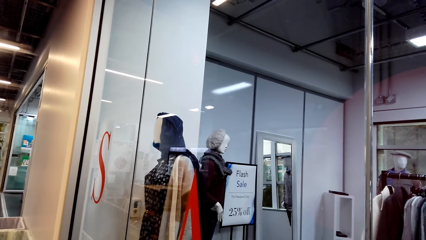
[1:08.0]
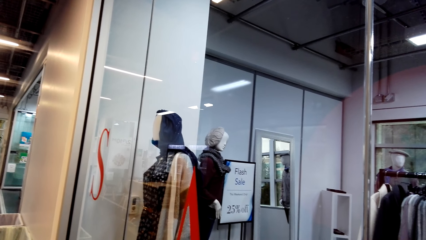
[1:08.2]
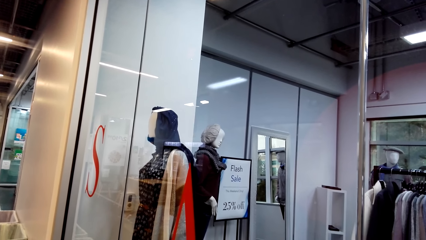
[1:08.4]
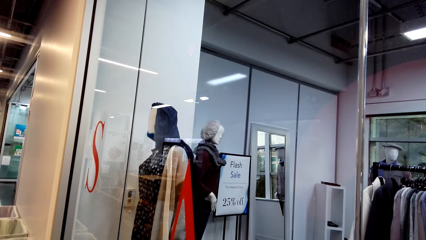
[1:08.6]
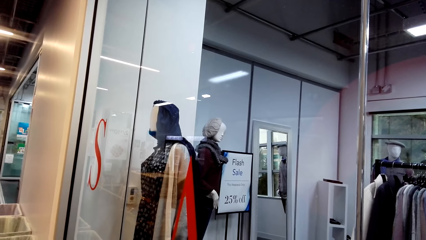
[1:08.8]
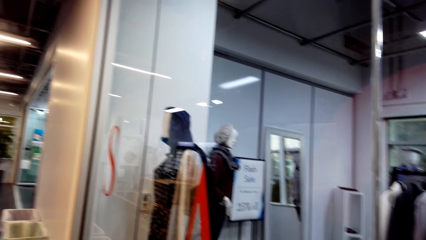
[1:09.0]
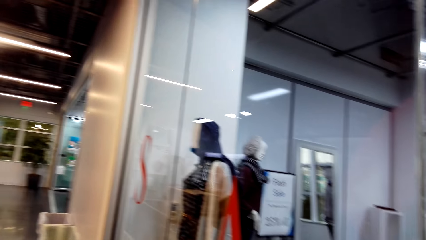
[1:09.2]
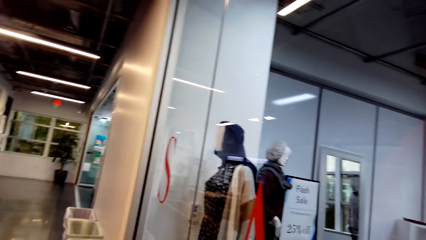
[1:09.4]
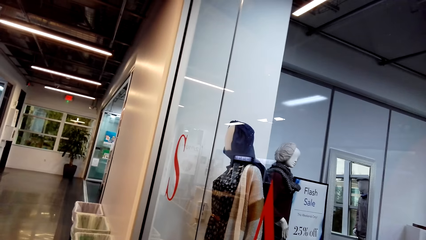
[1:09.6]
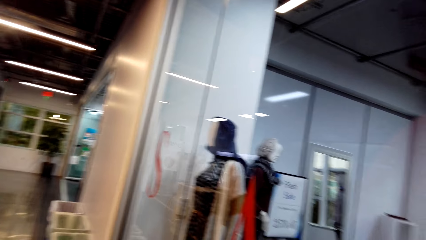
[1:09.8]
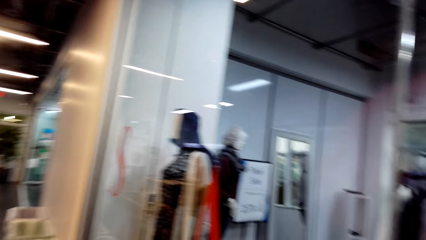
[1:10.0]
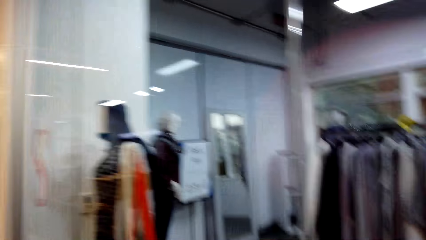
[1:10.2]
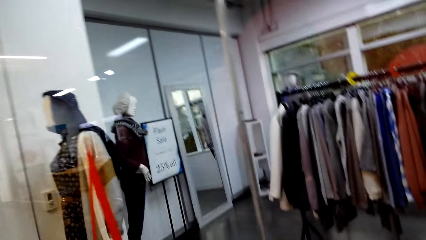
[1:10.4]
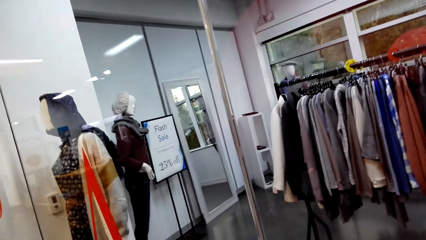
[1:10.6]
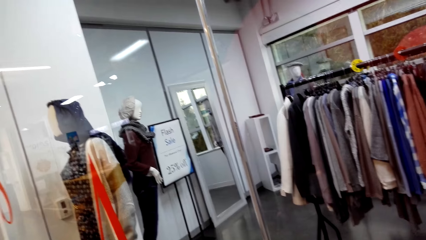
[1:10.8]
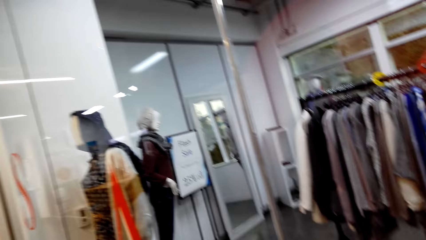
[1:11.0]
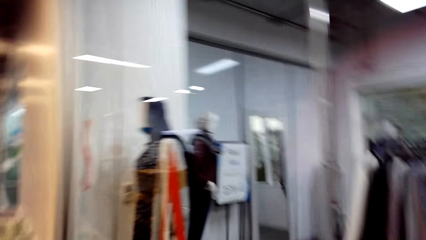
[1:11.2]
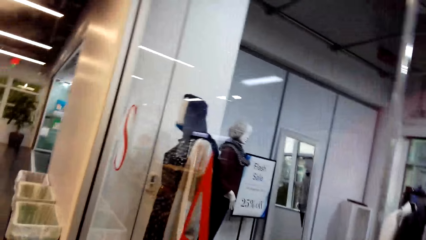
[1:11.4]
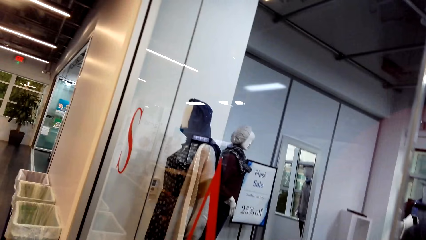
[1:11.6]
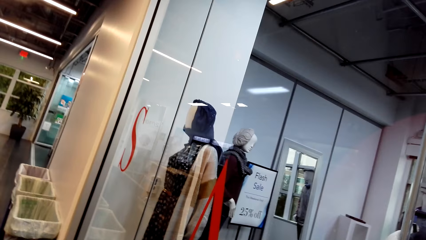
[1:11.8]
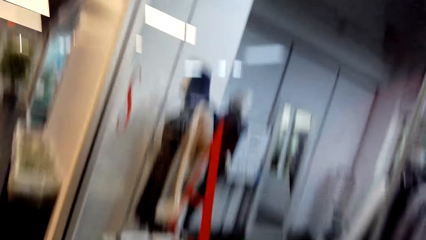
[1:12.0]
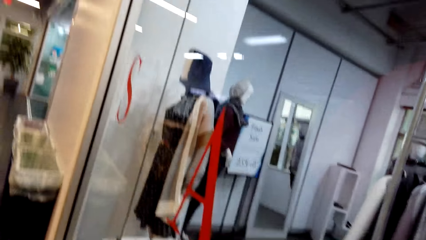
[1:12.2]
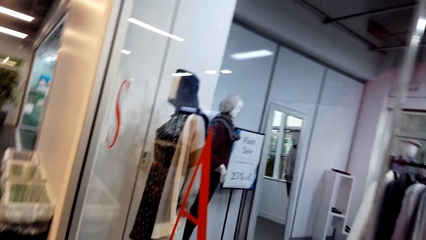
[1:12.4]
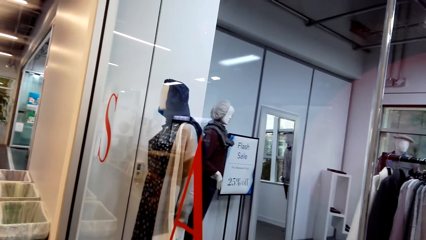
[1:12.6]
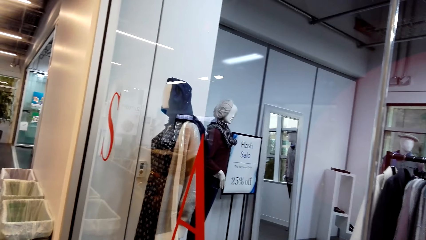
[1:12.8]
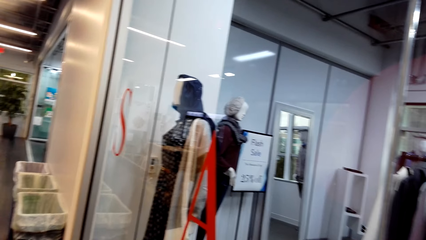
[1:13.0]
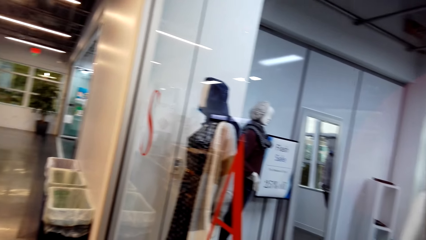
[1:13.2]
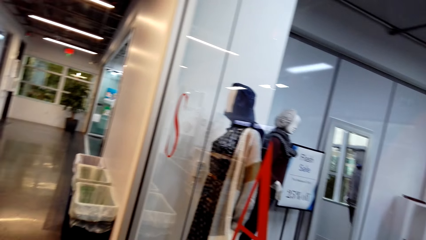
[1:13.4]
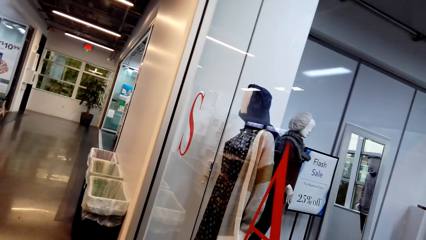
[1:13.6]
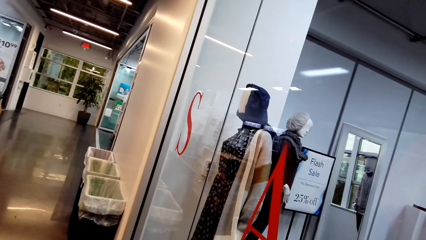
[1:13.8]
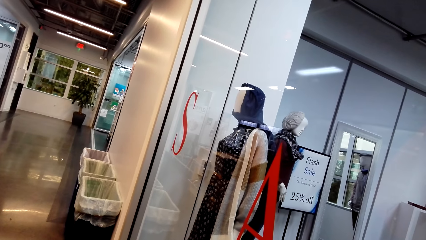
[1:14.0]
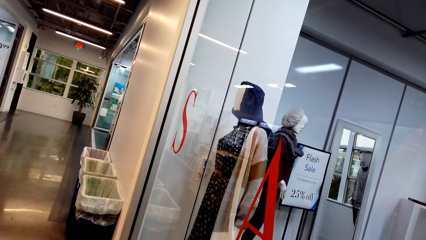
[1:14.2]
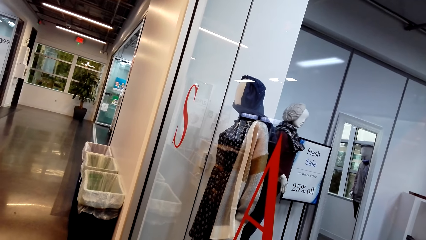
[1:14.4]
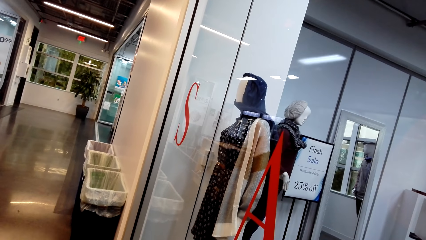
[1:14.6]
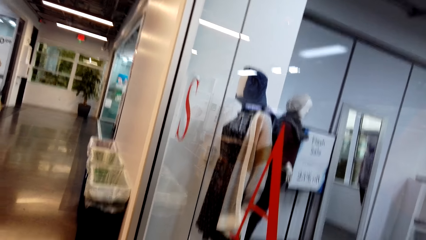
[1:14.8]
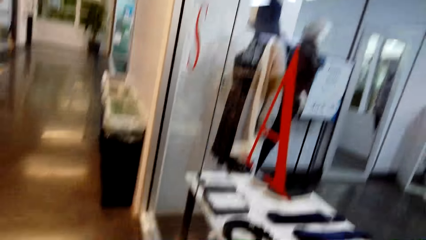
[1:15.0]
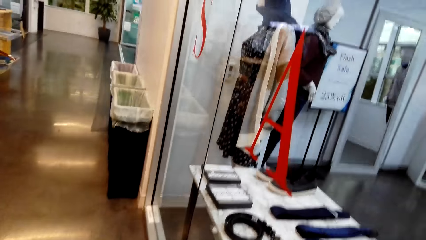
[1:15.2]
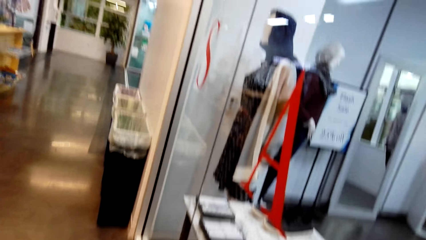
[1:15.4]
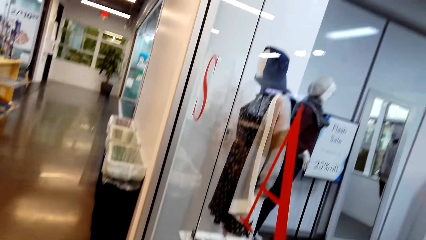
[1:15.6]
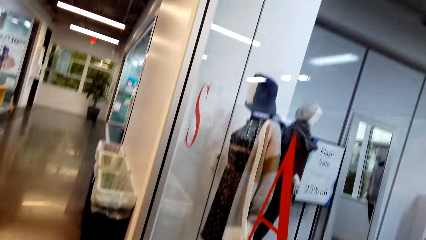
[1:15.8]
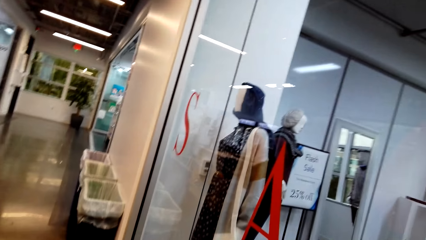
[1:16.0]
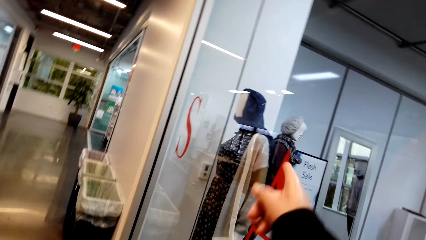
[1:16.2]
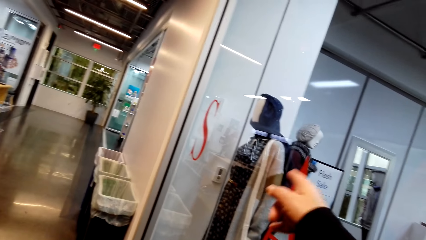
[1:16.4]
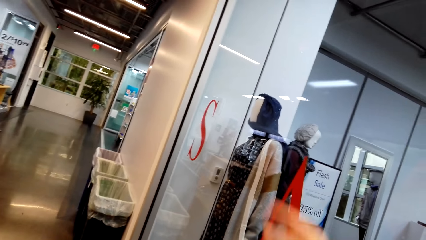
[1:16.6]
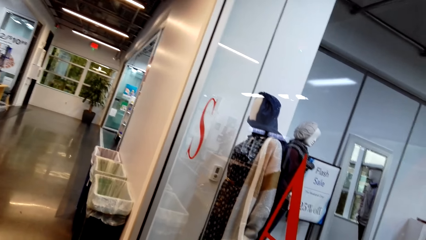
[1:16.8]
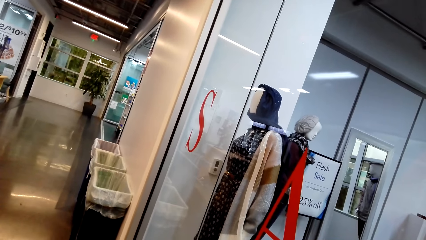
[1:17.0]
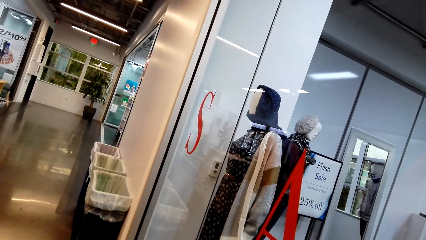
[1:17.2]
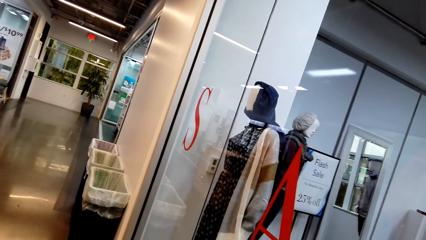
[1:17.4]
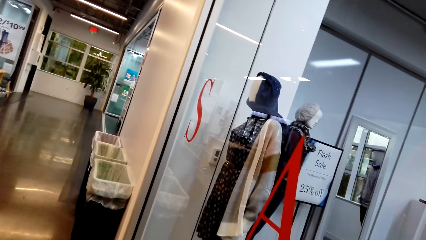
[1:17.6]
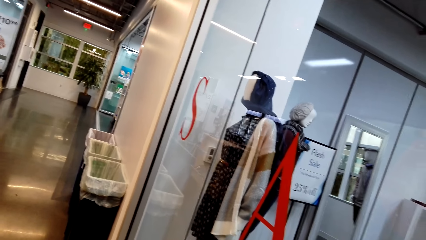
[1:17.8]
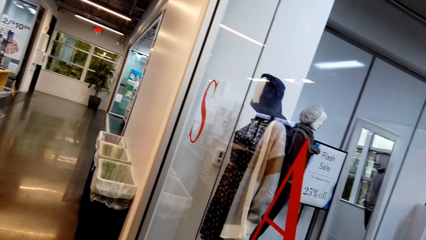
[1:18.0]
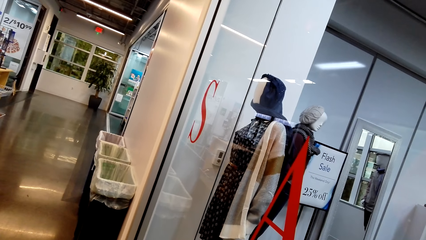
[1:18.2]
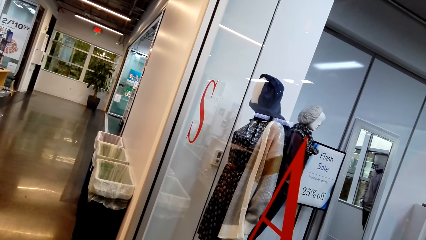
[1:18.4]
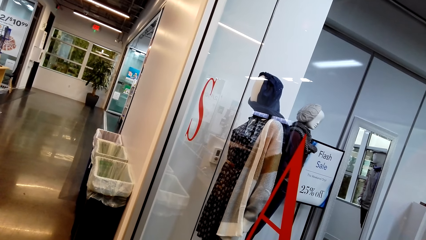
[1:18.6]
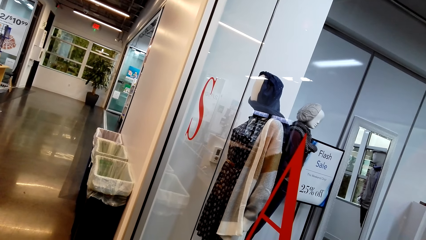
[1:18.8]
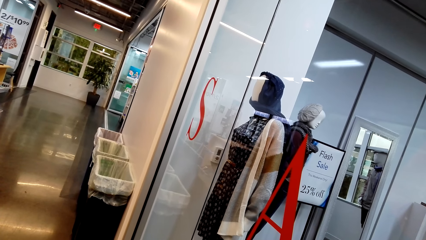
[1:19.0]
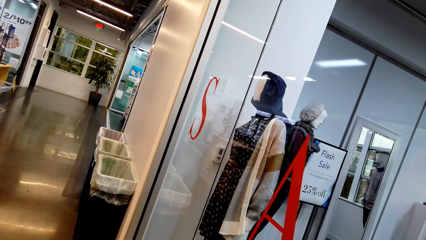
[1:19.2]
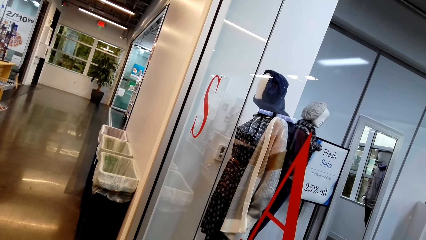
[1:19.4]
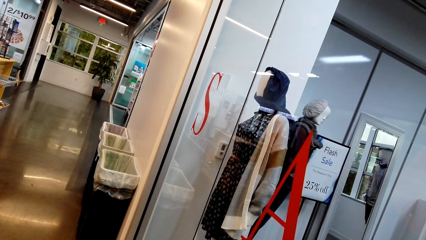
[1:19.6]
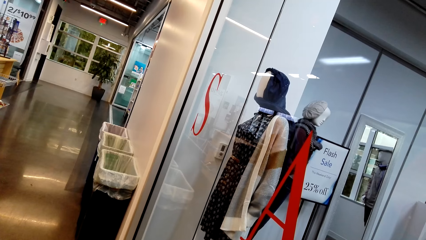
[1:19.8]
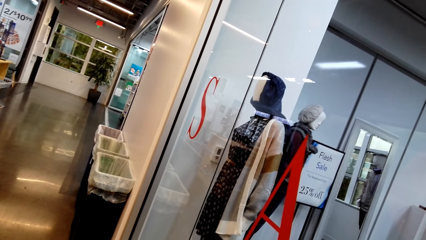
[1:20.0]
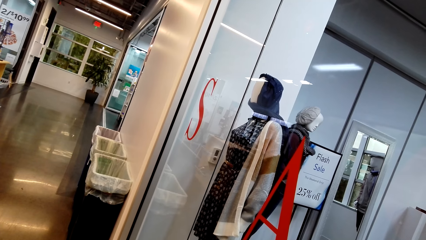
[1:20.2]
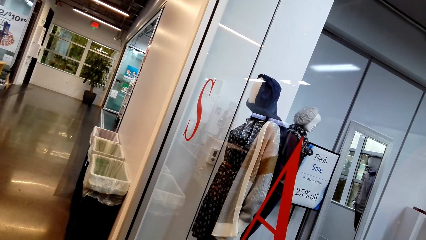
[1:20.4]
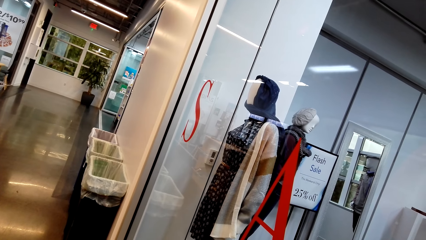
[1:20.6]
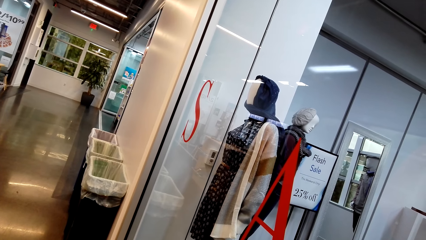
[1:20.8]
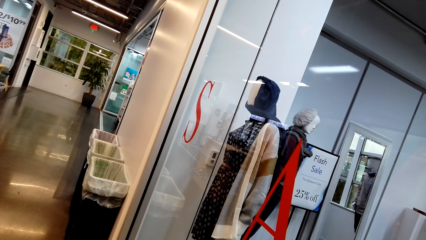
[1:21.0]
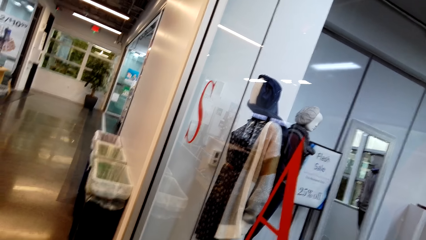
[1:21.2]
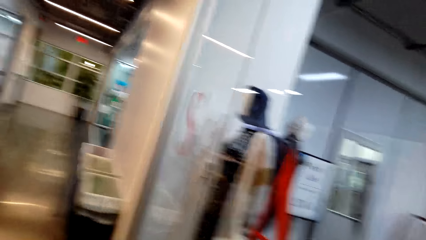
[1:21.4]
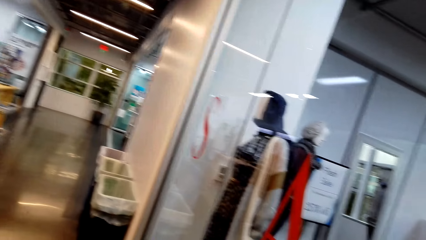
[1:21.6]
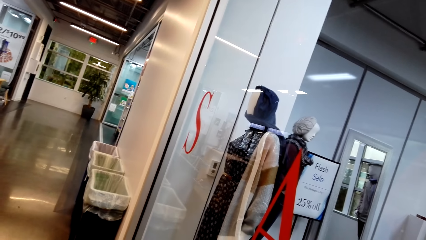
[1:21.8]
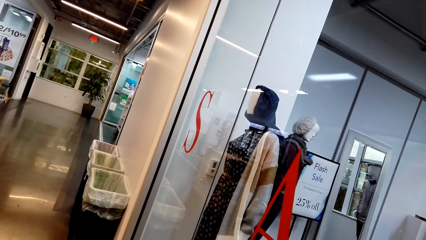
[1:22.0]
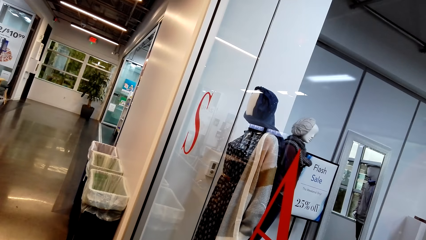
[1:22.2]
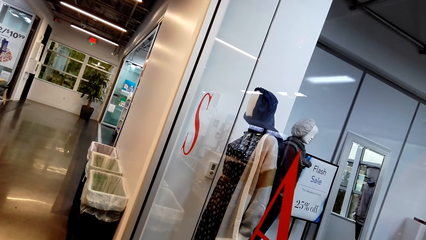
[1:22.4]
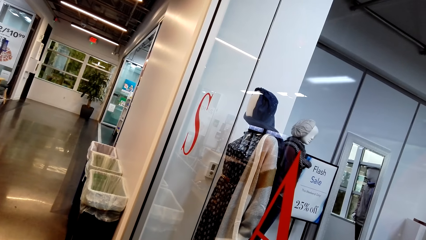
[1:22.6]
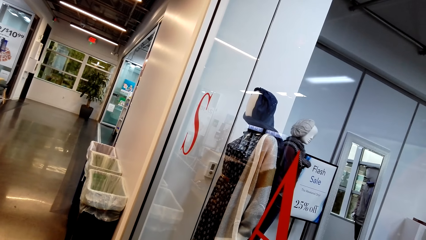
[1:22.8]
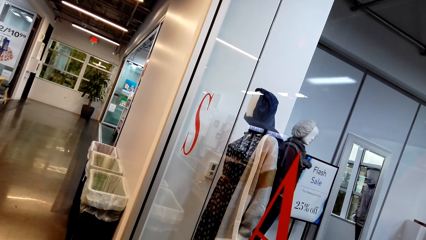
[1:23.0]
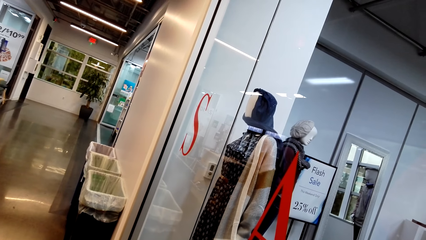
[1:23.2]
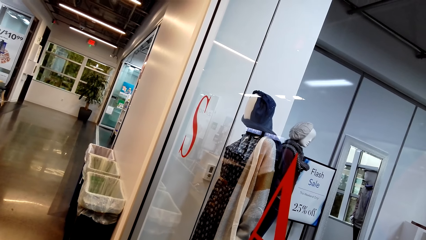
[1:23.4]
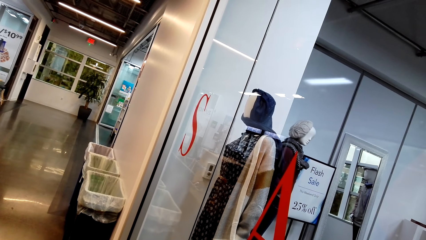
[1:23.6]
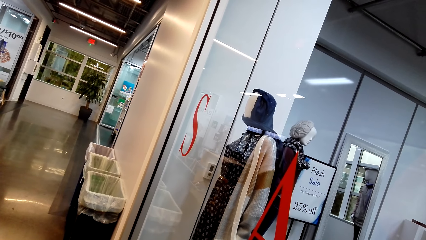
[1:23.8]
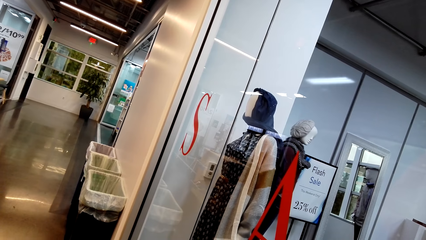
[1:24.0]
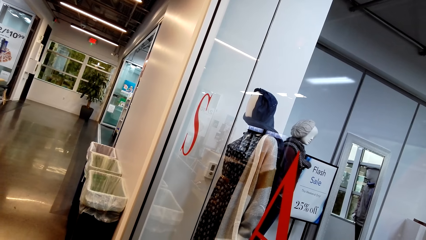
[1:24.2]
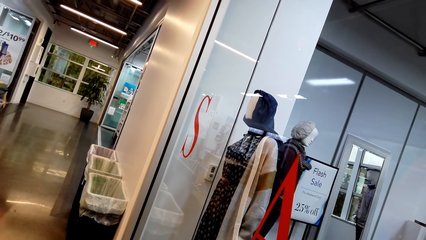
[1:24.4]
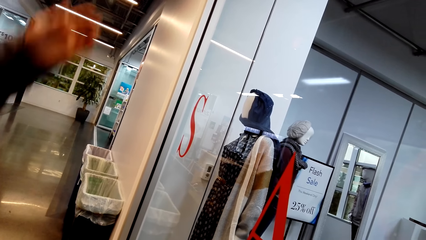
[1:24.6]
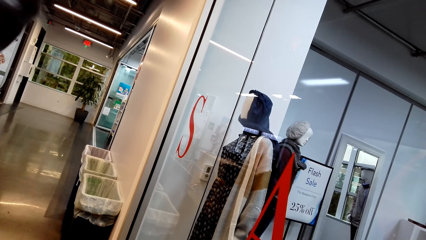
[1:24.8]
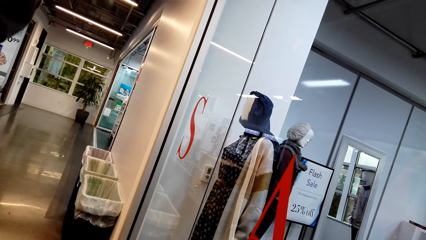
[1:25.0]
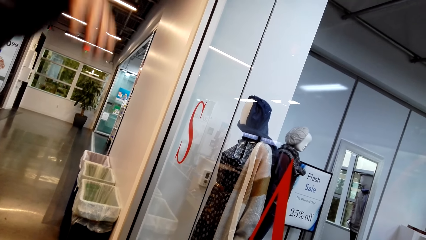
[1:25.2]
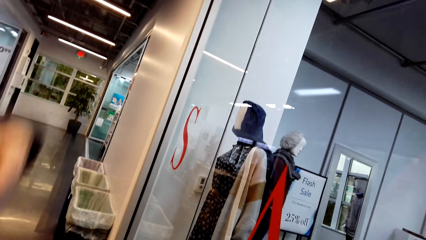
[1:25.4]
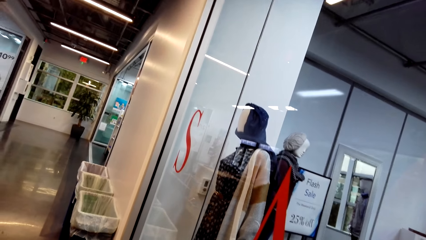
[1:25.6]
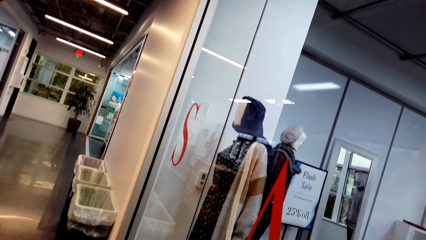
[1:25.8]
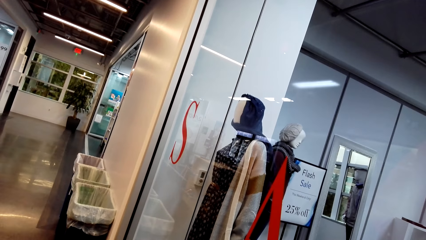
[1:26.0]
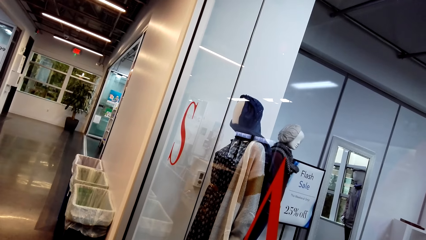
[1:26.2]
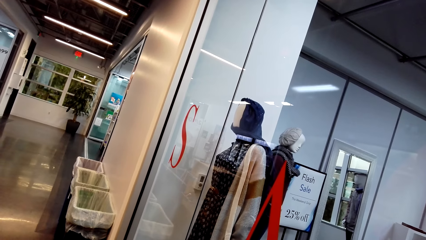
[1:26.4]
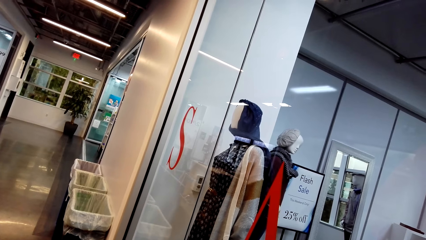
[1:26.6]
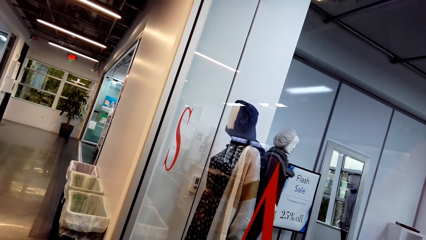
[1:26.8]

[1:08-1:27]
The camera wearer looks at the scarf.
